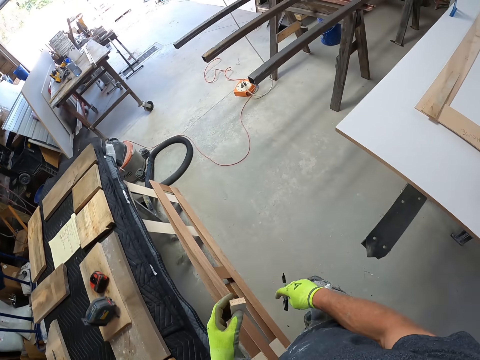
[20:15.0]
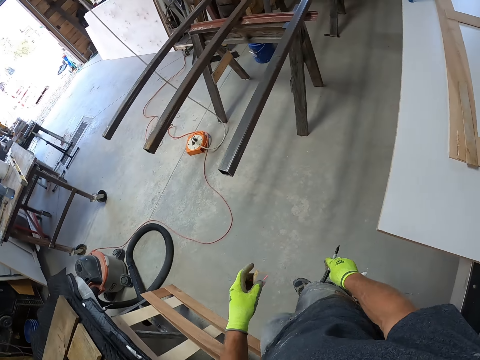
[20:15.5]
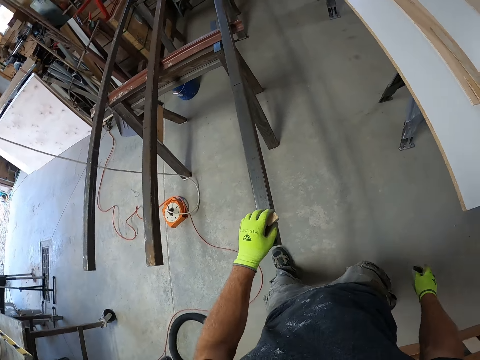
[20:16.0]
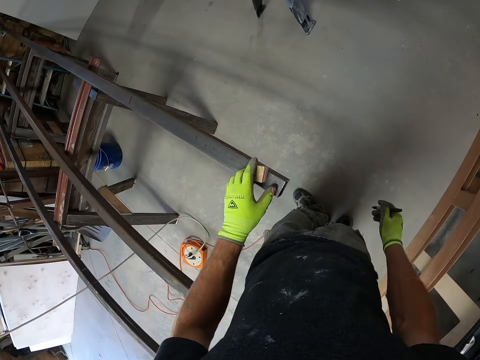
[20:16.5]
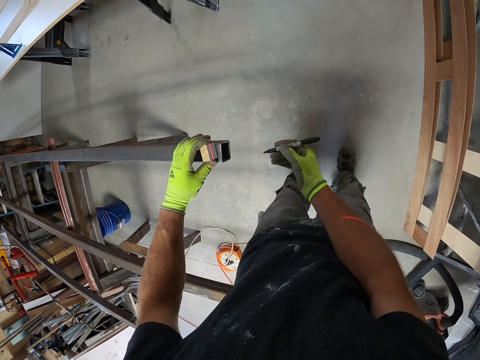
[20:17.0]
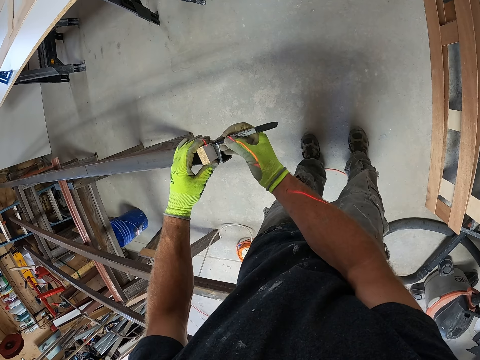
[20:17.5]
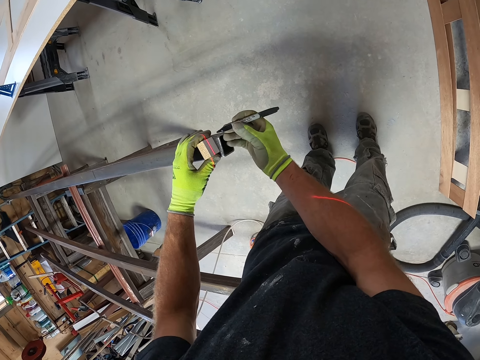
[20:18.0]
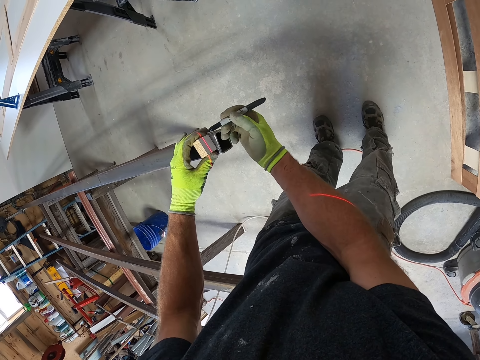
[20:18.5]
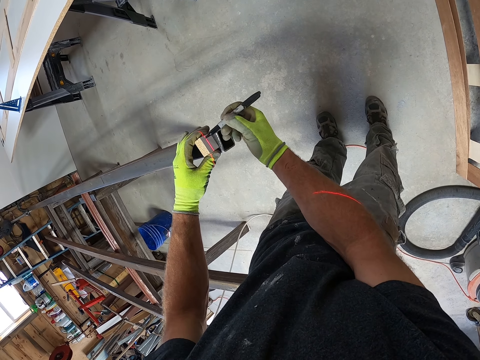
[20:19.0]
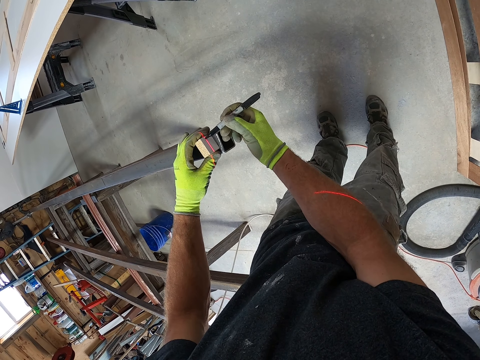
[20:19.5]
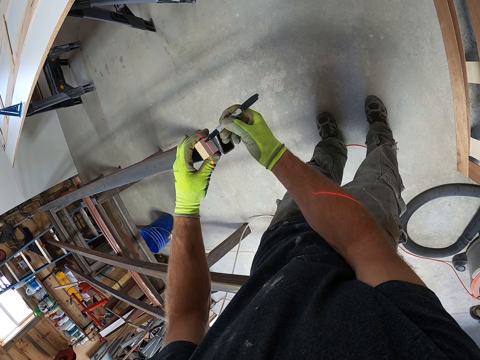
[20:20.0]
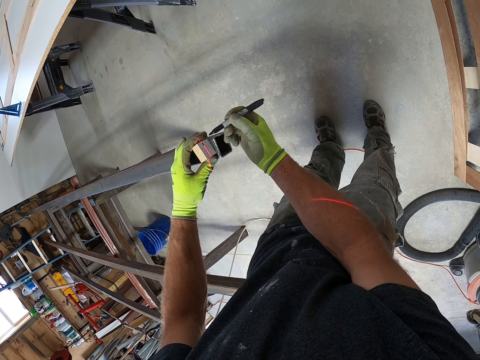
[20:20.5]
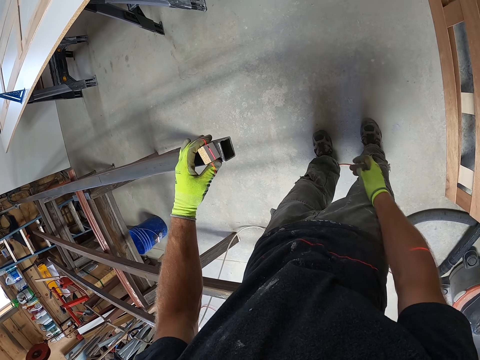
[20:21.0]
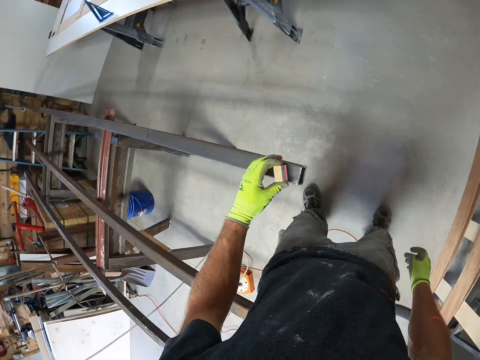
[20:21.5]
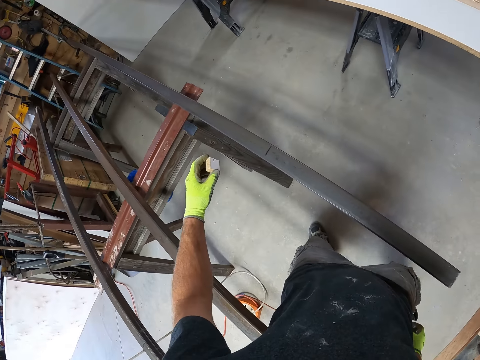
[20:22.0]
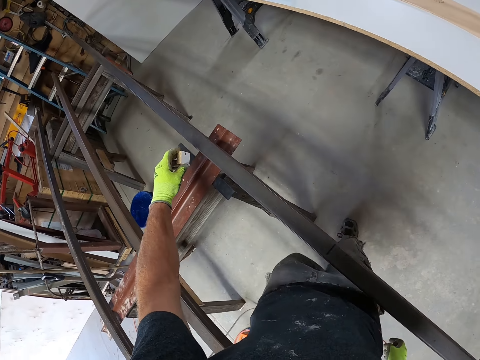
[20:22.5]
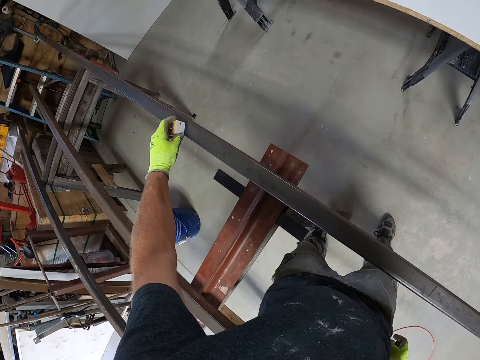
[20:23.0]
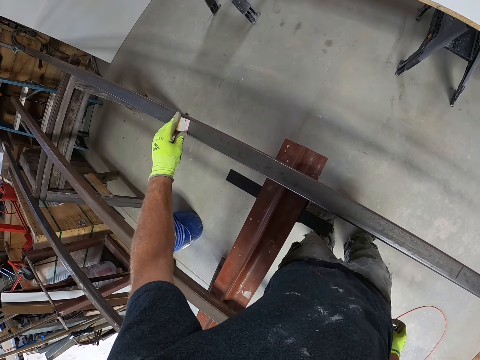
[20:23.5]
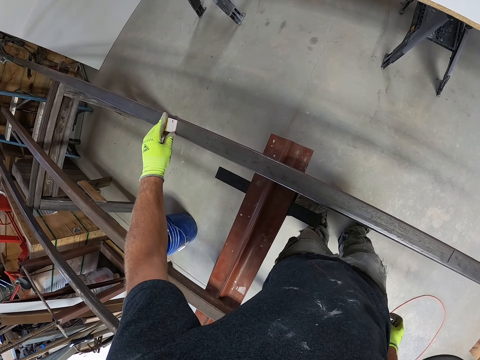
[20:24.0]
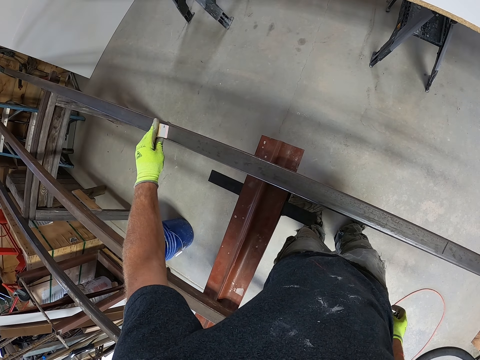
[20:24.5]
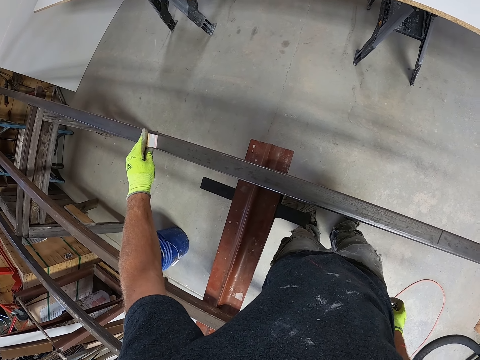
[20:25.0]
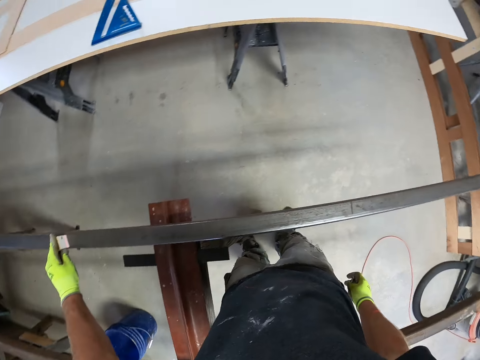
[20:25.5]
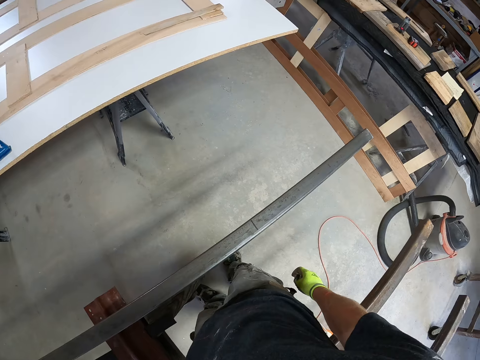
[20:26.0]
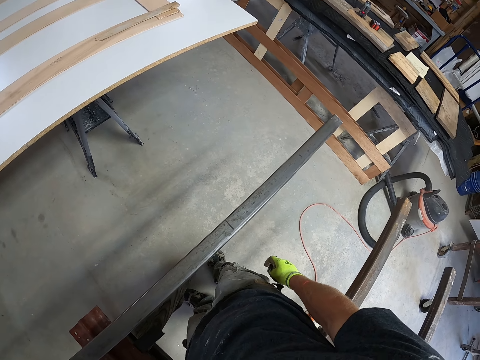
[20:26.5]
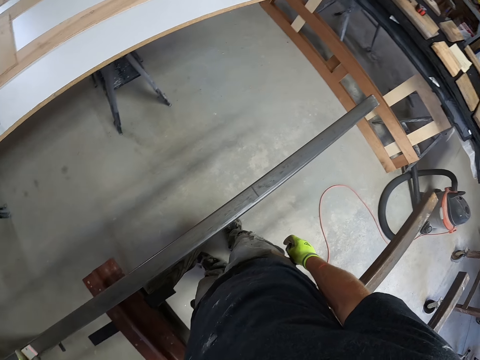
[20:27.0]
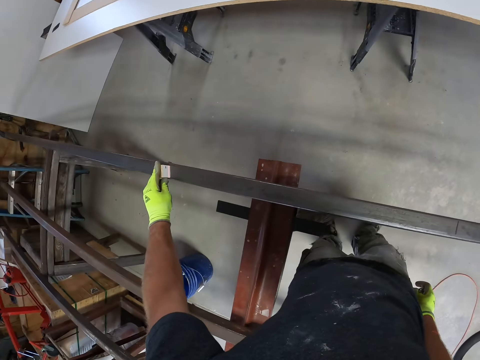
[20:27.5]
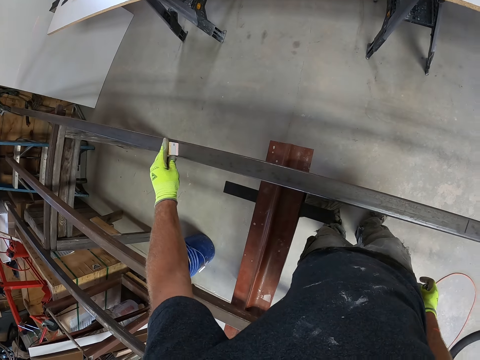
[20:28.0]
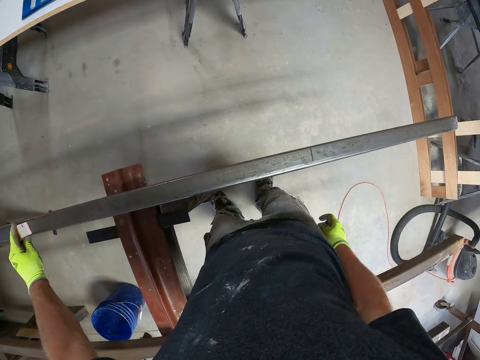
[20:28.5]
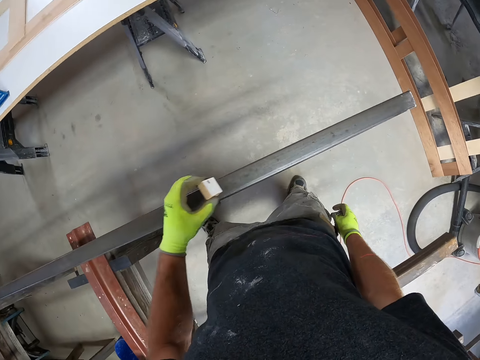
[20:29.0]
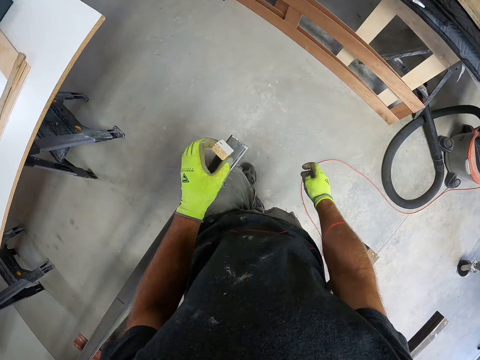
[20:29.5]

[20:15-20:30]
The camera wearer measures something with the wood. They drop the wood on the iron. They mark the wood with a marker. They measure something with the wood.

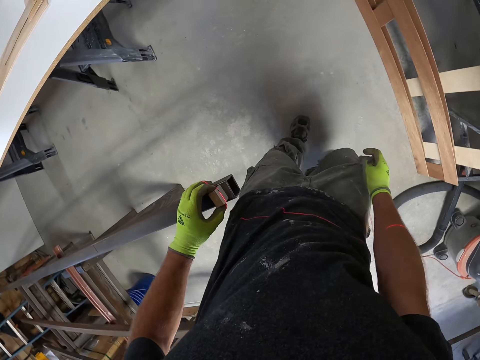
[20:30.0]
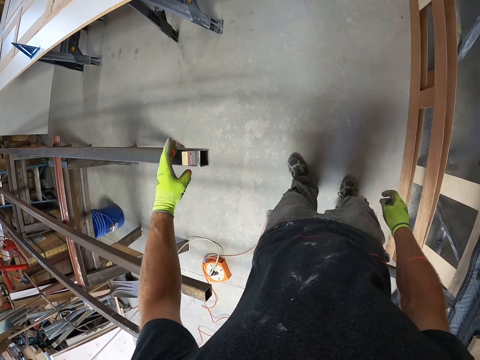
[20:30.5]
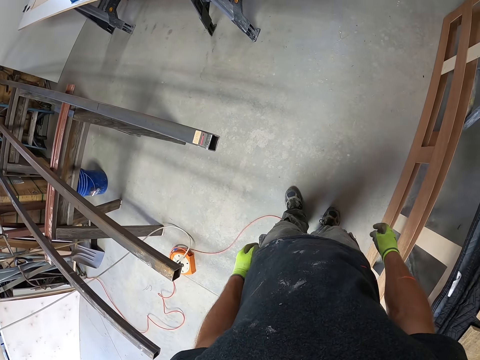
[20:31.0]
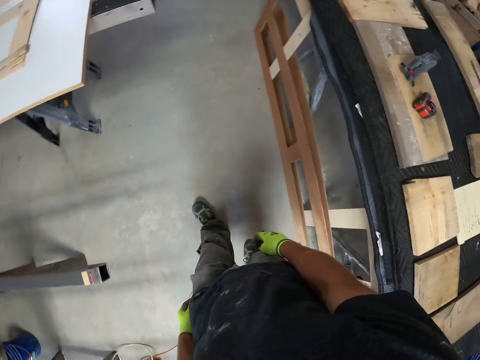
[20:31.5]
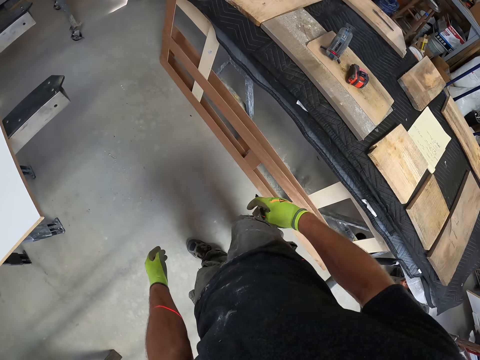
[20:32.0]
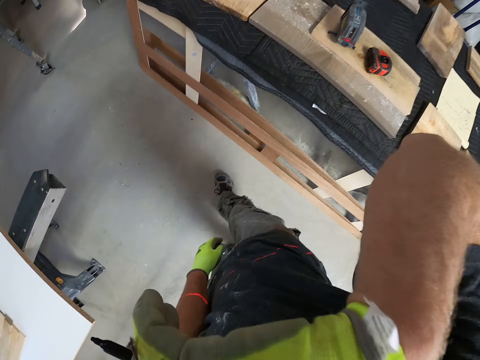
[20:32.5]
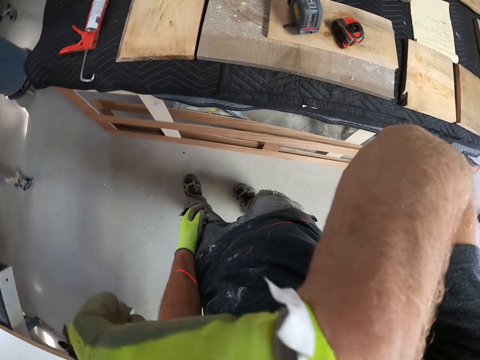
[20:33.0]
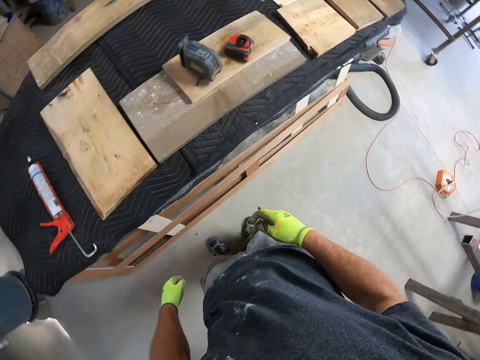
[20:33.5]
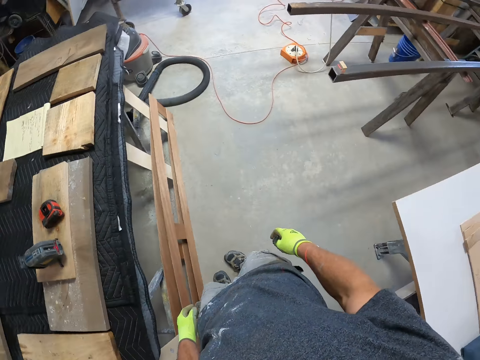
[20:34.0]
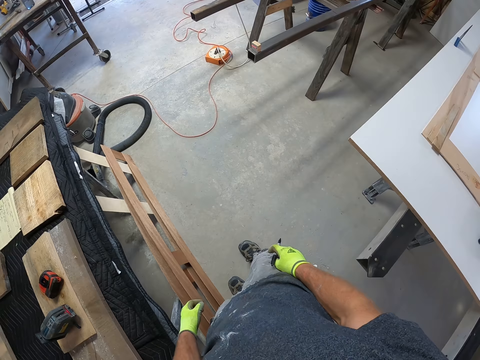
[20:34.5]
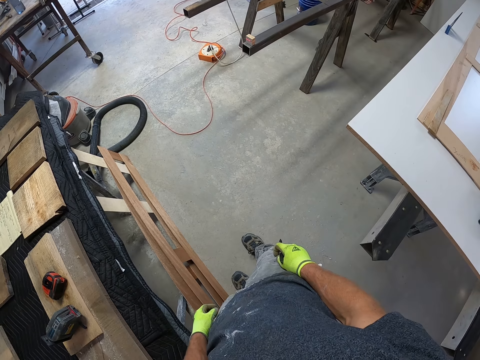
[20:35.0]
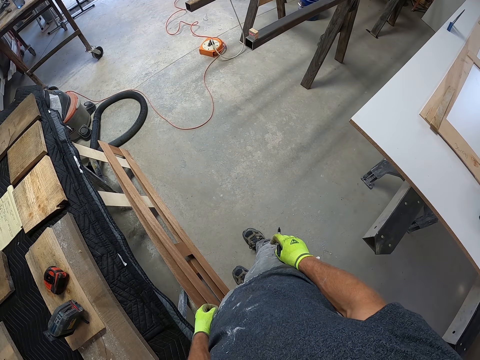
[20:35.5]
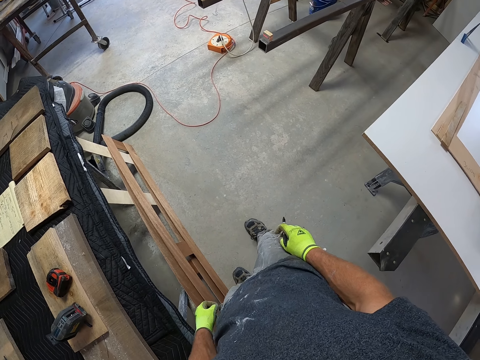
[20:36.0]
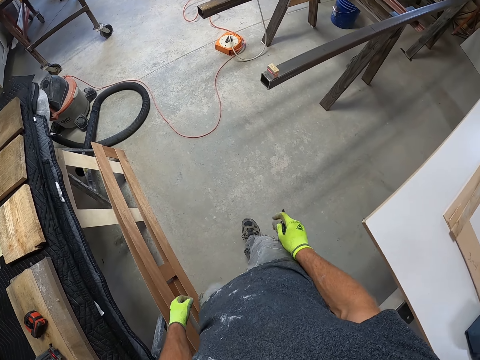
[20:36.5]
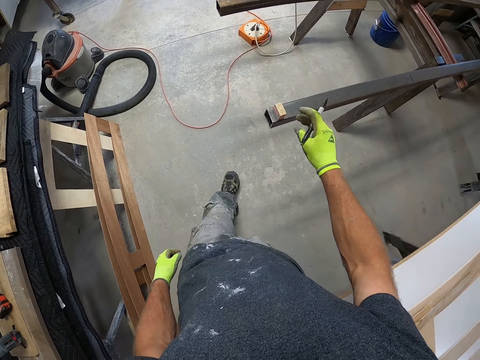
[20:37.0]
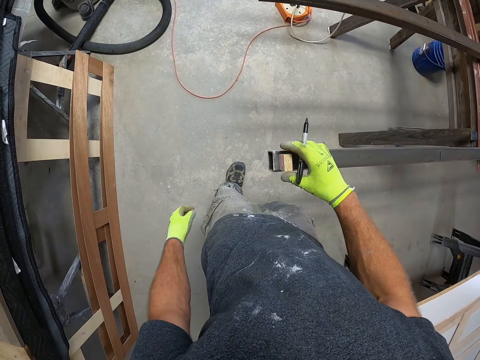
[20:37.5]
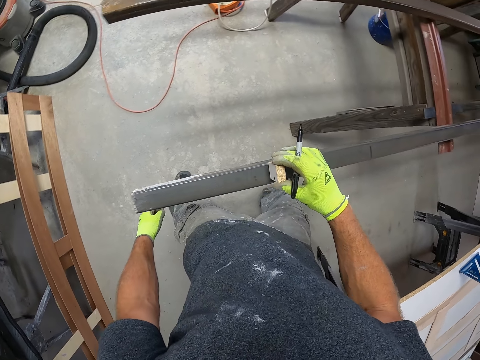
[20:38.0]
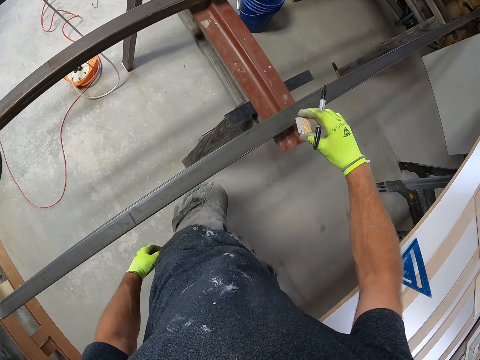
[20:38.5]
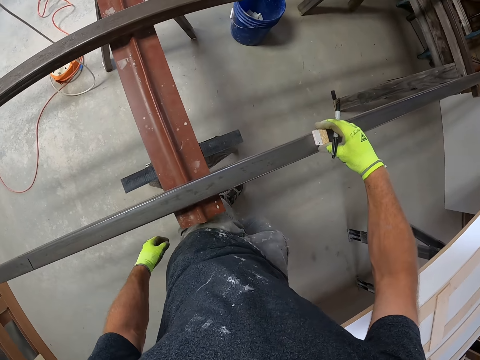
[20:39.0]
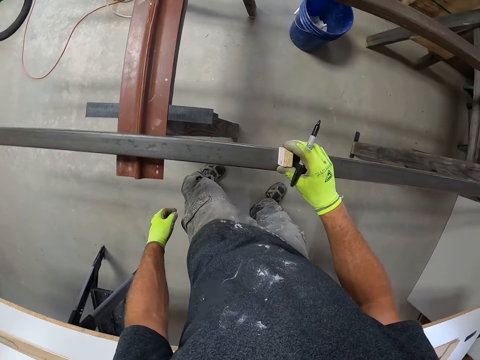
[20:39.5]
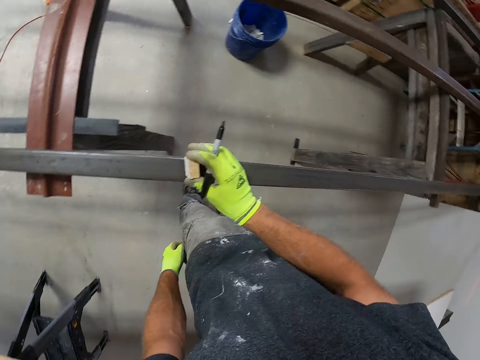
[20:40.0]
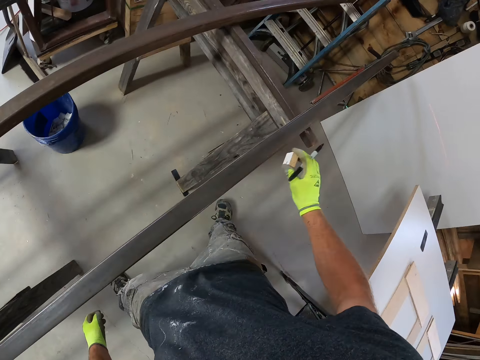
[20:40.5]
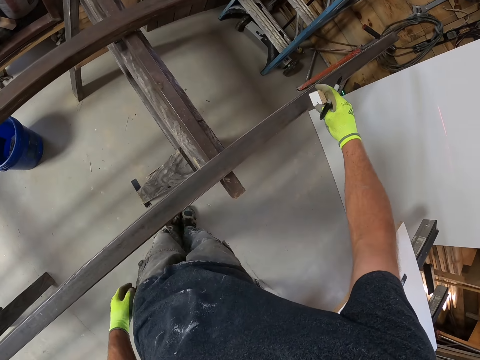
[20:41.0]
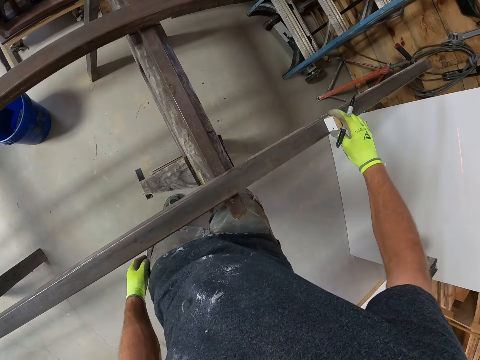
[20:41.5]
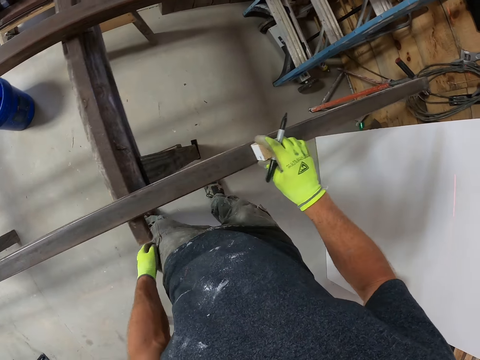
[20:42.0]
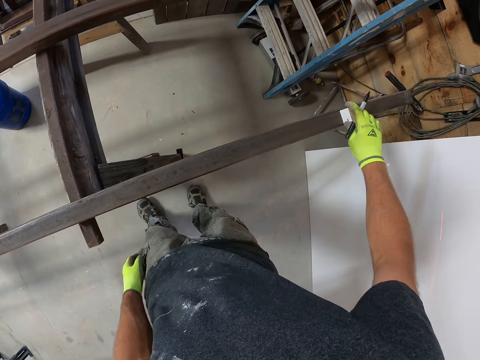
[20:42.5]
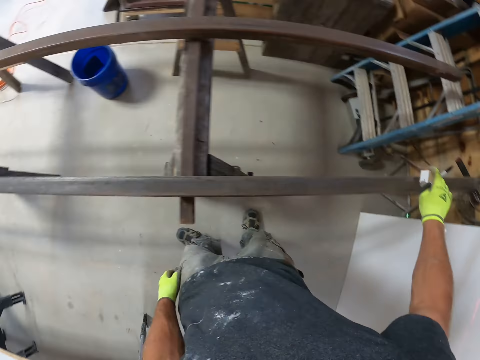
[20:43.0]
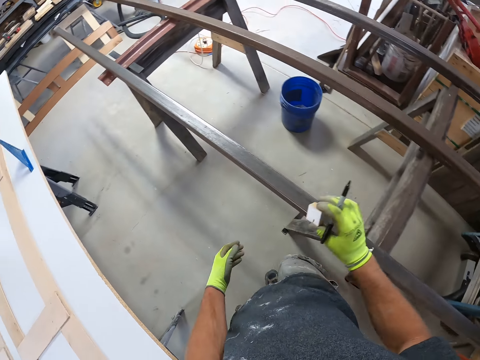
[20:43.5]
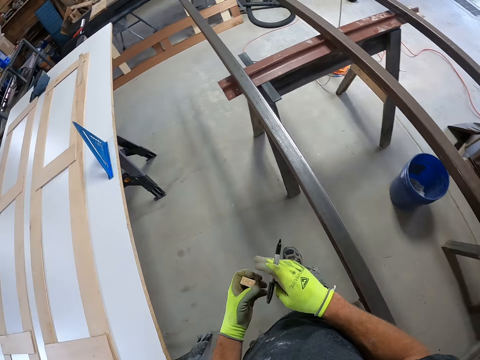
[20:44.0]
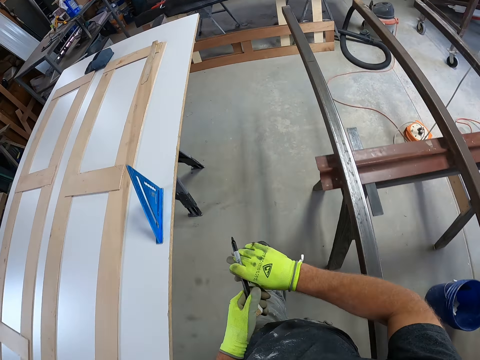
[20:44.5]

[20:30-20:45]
The camera wearer drops the wood on the iron. He touches his face. He looks around the construction site. He adjusts the wood on the iron. He measures something with the wood.
